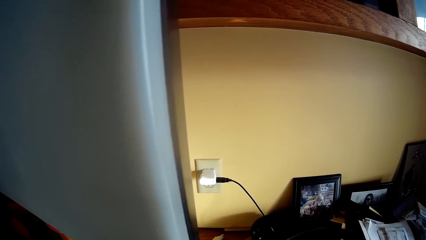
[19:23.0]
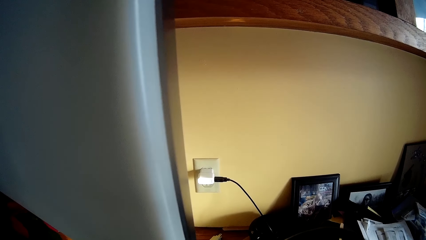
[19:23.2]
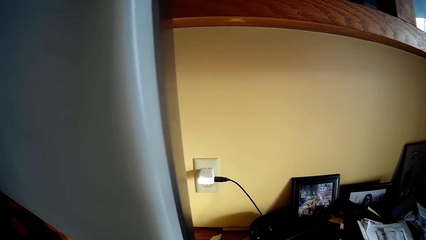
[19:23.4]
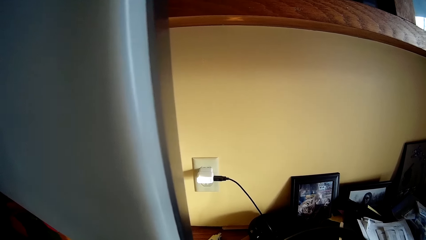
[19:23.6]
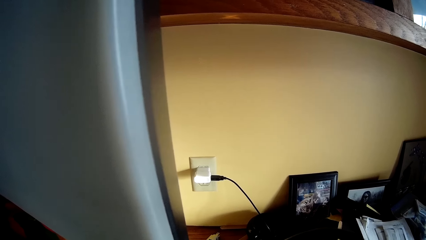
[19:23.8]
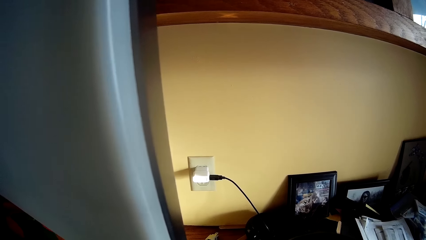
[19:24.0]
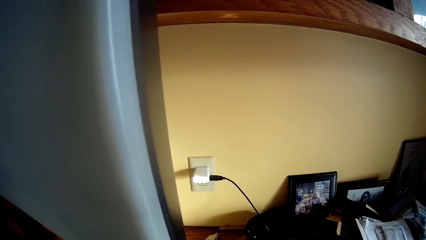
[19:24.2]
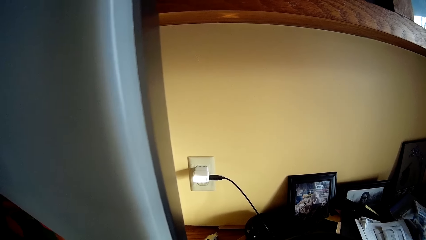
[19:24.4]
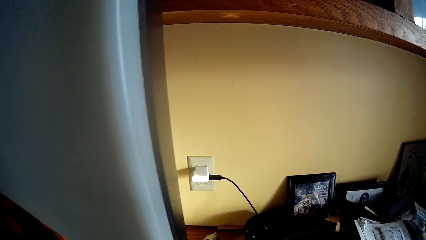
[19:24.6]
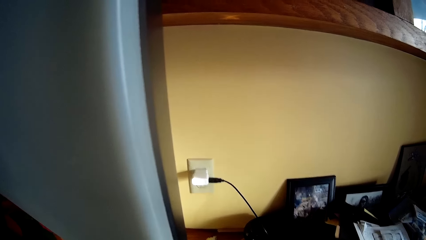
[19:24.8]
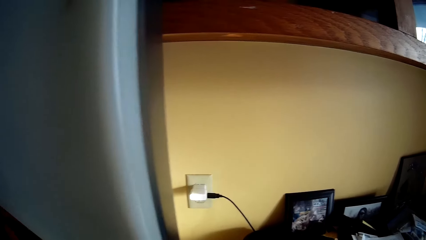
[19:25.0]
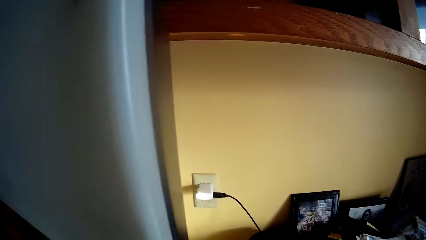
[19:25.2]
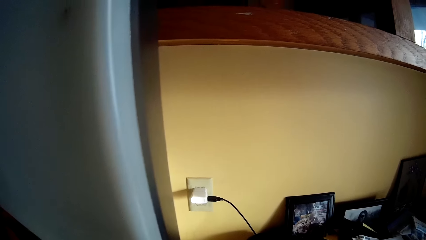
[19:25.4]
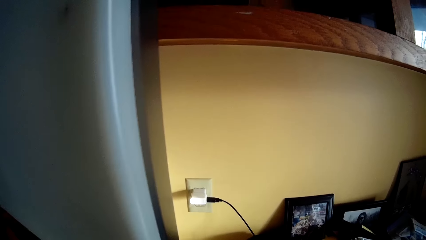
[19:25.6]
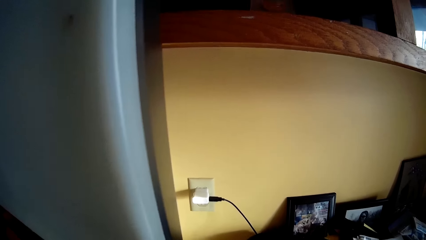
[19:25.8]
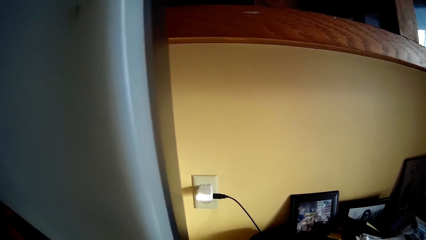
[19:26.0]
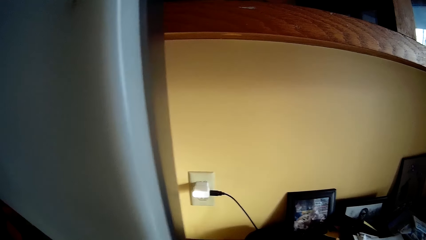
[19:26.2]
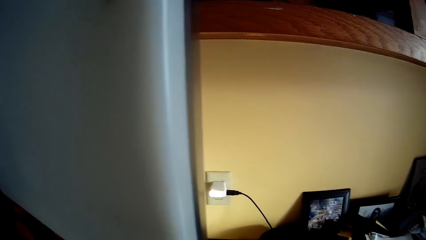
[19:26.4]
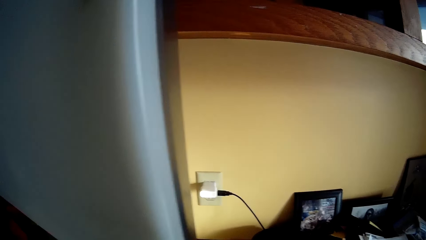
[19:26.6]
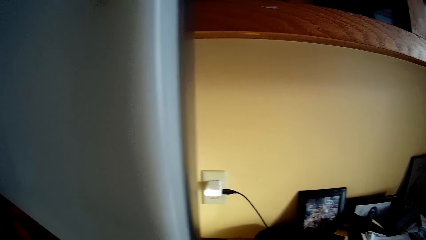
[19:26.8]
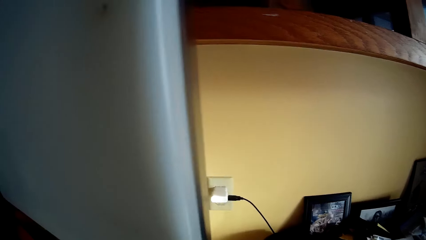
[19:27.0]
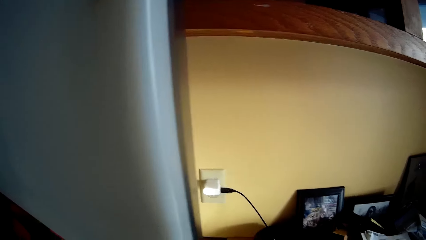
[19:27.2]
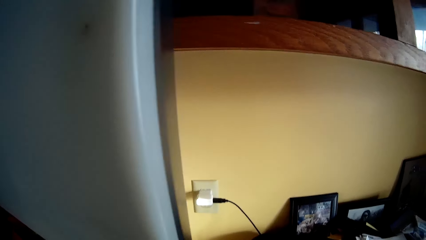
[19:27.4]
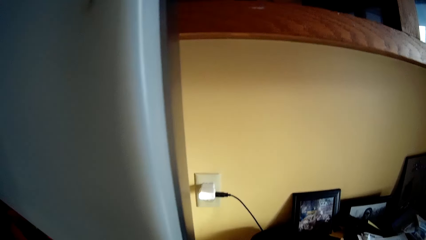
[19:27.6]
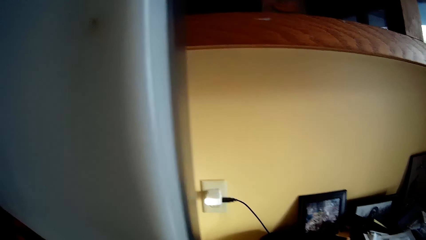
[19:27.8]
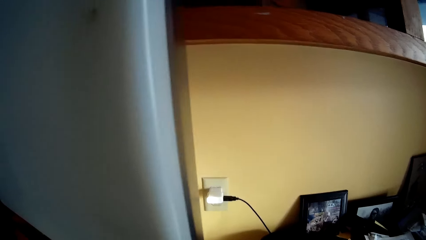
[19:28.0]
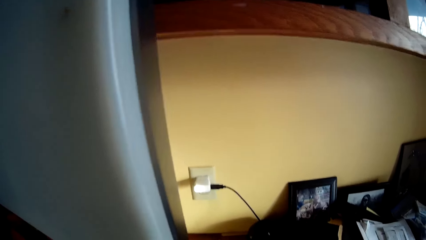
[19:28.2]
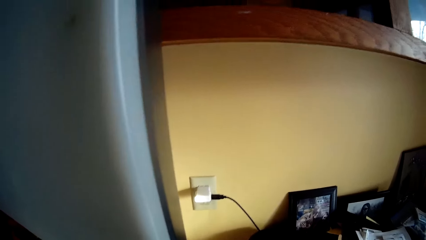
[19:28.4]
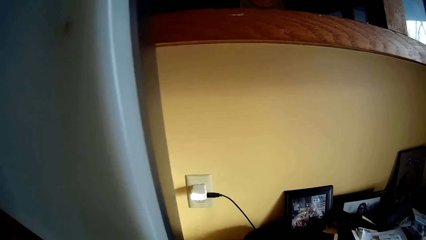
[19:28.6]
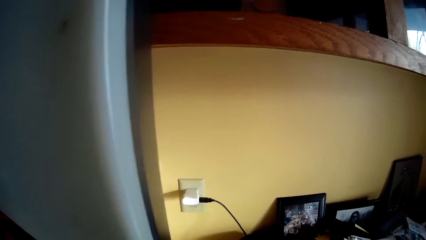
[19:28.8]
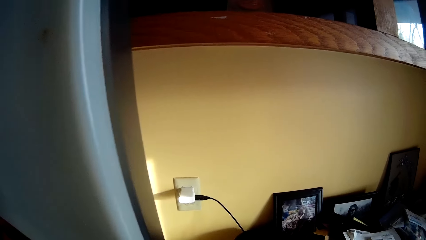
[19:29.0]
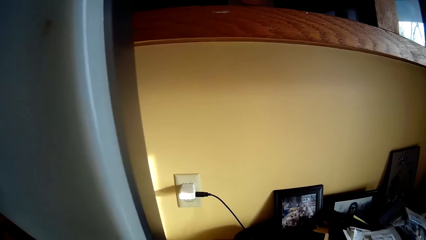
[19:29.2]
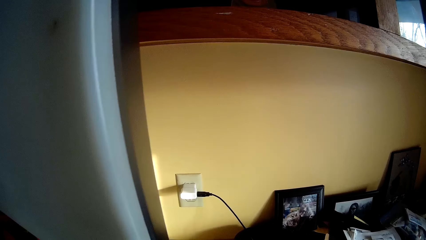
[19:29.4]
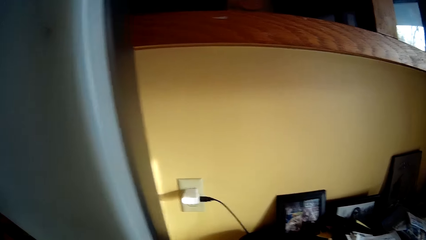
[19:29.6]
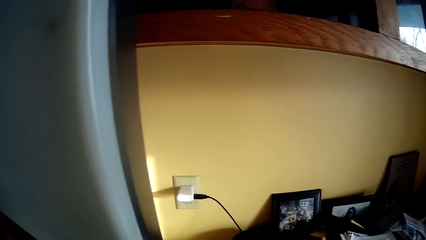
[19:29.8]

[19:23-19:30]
The camera wearer shakes her phone.

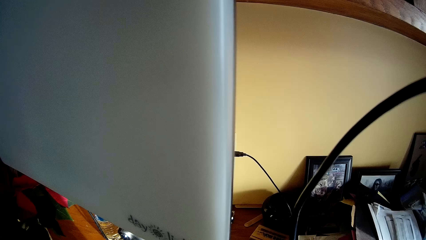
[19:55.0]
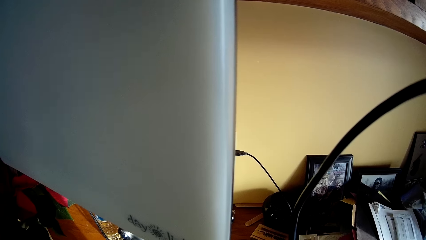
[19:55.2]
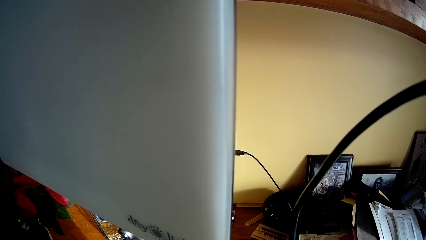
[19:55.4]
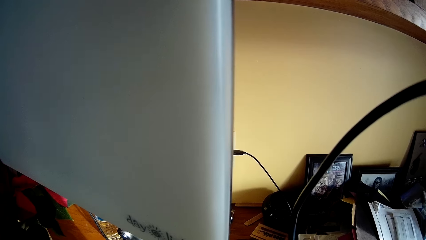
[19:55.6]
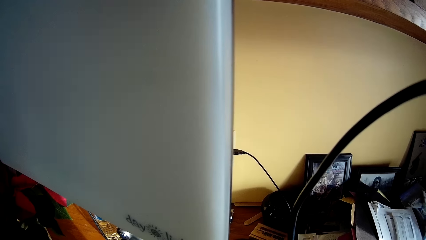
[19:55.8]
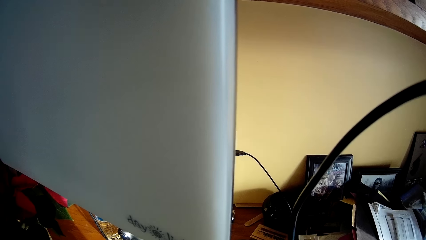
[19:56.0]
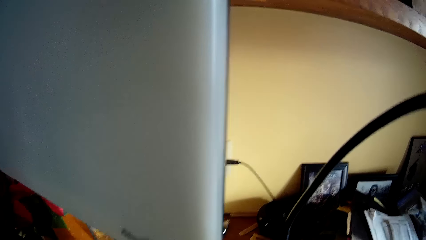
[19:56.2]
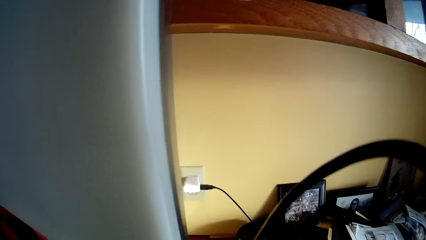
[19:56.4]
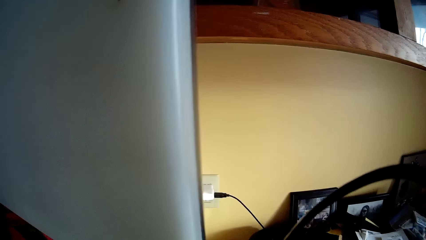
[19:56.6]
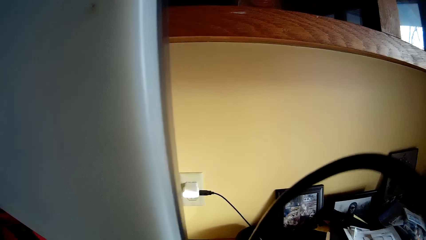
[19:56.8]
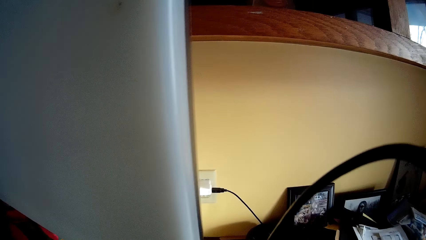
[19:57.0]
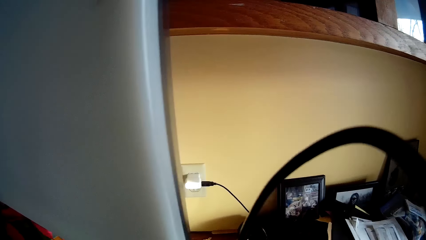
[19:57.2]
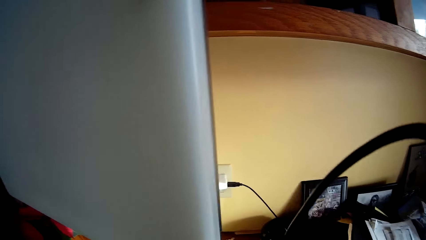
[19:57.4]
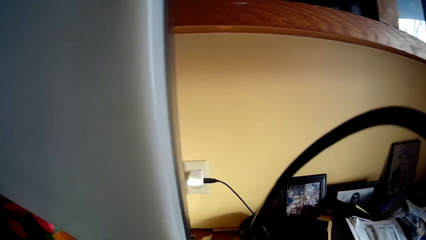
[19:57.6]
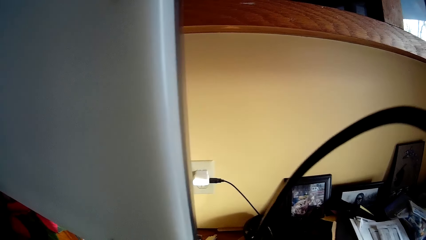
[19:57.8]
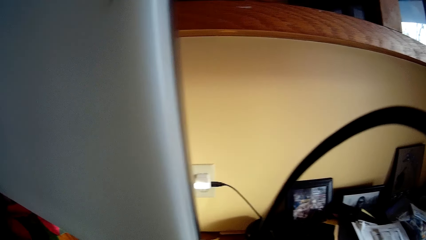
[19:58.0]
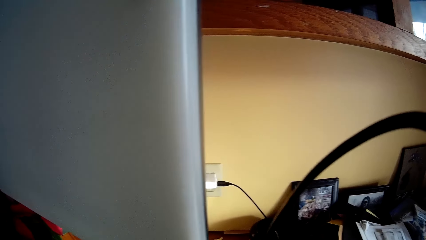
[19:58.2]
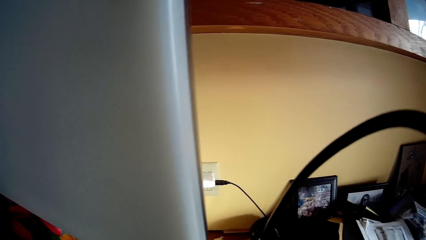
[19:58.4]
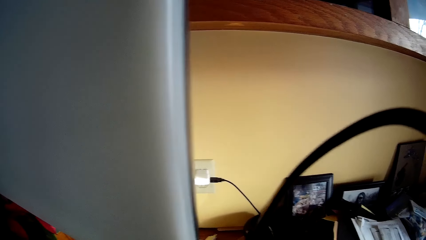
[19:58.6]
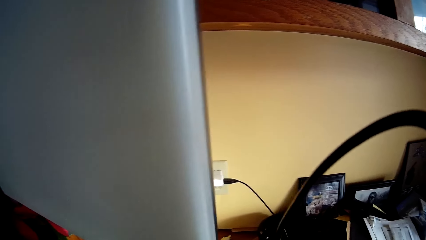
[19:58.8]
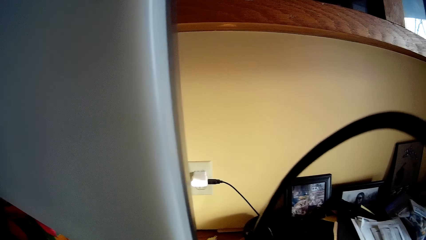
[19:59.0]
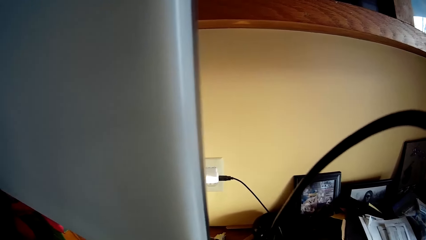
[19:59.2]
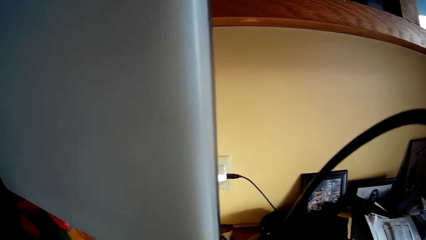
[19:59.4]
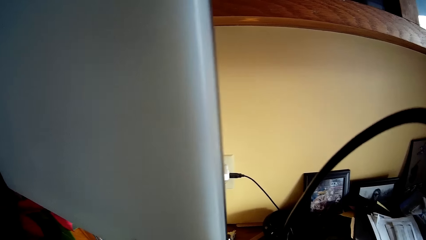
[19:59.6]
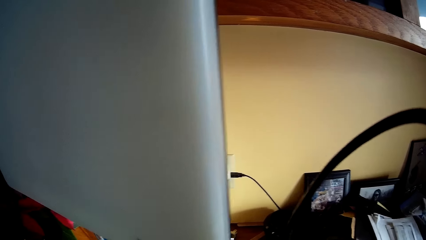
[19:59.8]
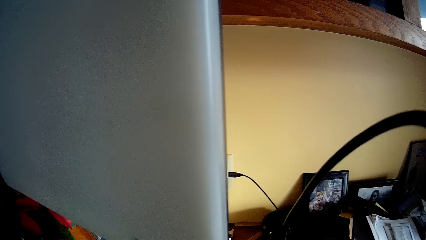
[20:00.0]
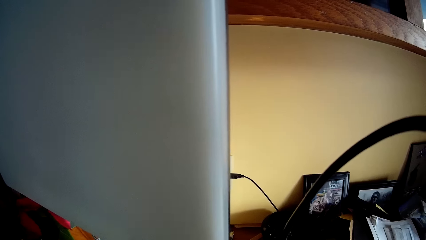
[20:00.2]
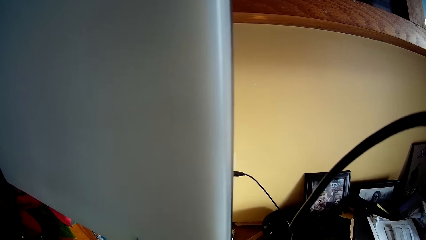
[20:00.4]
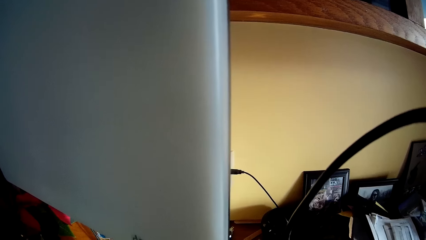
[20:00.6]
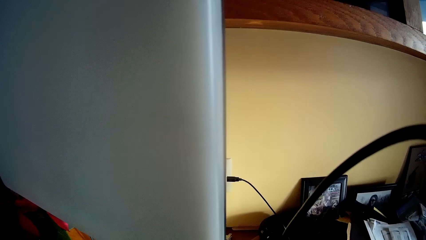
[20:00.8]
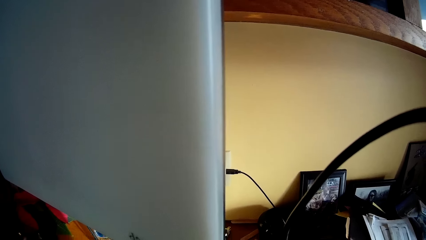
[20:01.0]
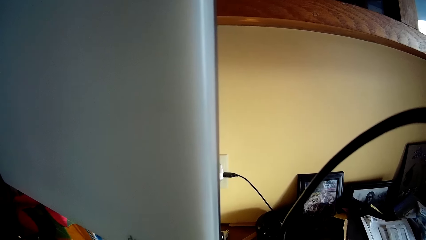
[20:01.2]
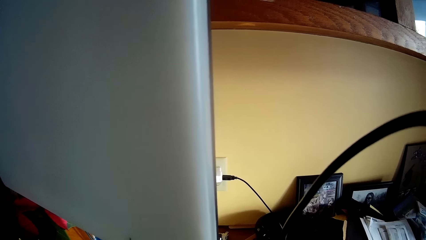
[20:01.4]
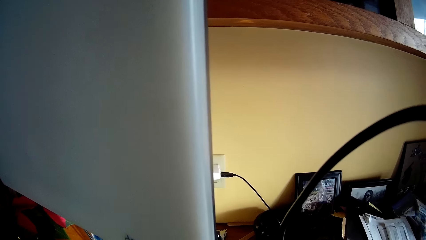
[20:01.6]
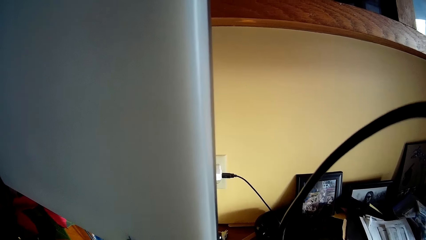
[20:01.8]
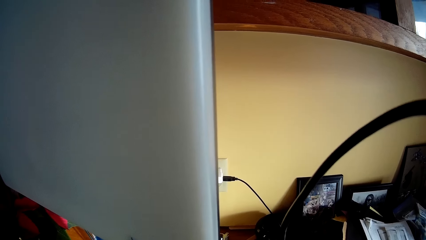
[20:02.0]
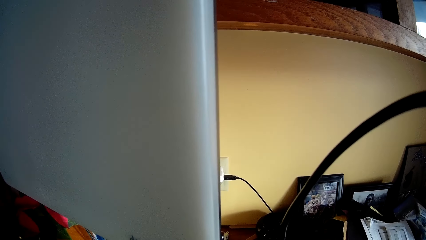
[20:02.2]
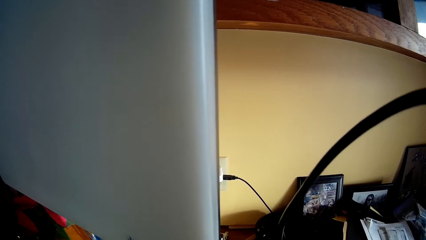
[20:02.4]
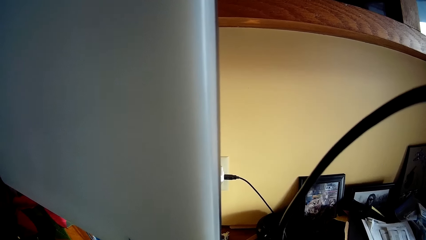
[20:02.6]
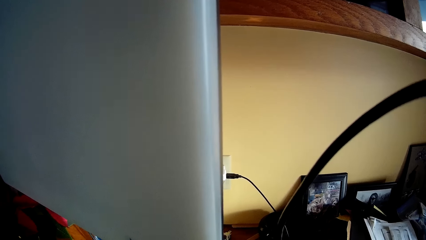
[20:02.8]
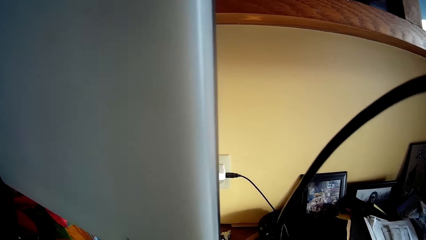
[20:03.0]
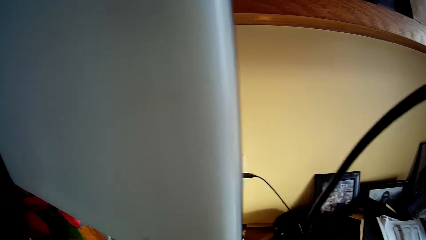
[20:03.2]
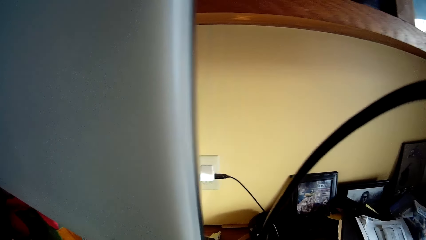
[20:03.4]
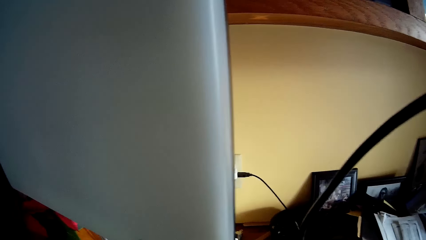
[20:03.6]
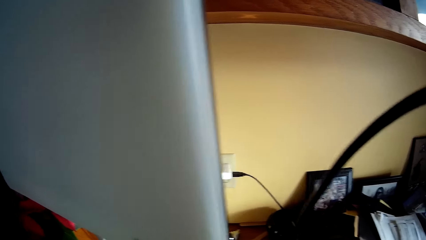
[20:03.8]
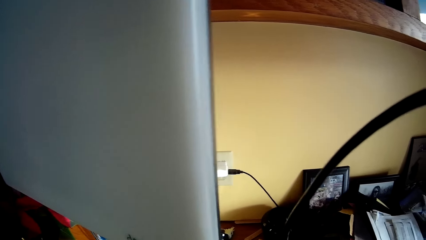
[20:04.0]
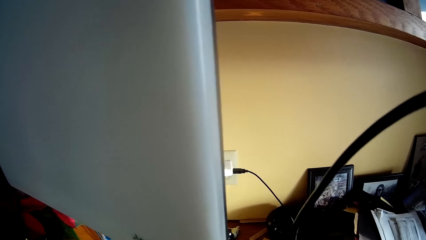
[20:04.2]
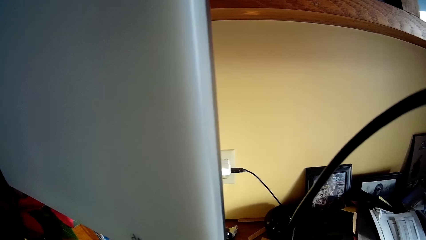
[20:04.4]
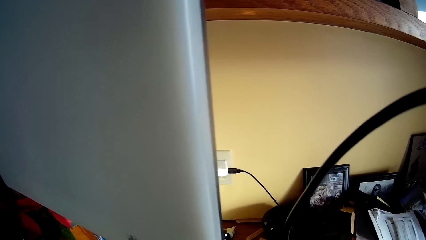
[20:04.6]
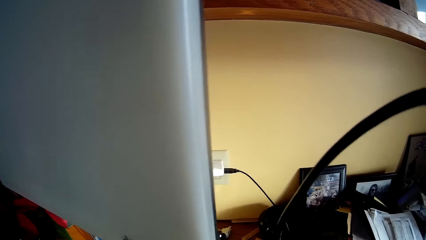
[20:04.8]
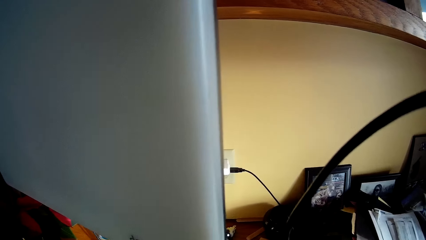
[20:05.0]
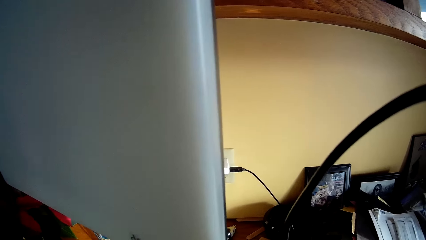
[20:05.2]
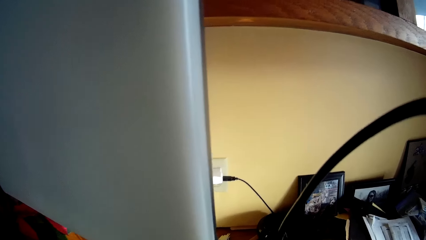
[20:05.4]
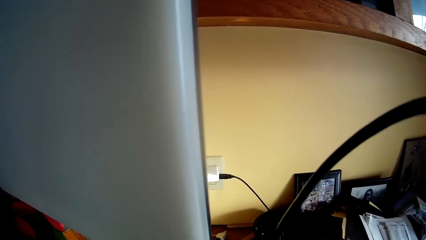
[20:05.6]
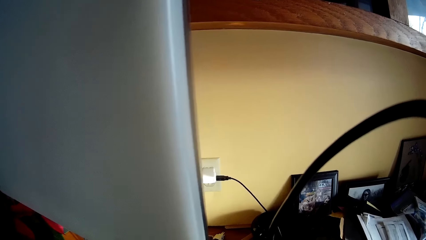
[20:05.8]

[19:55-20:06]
The camera wearer shakes her phone.
